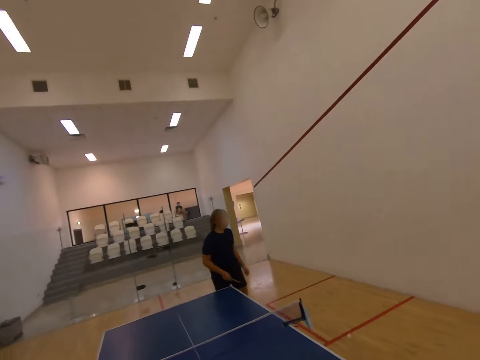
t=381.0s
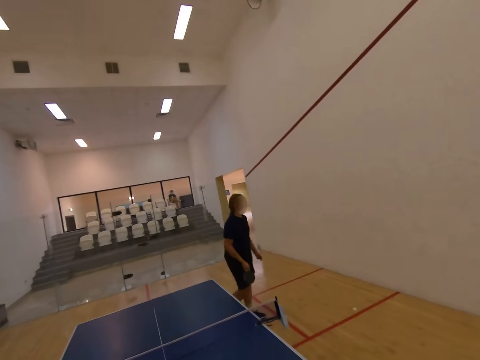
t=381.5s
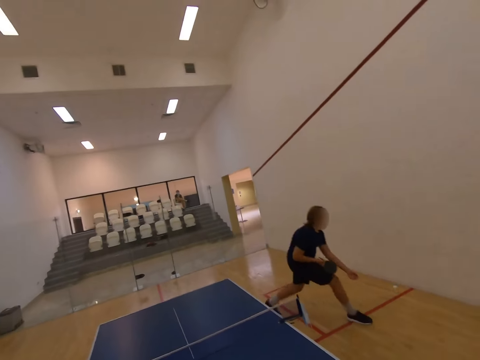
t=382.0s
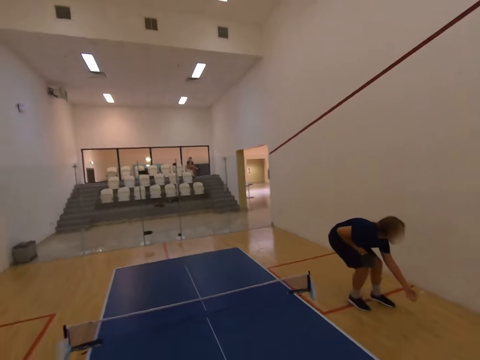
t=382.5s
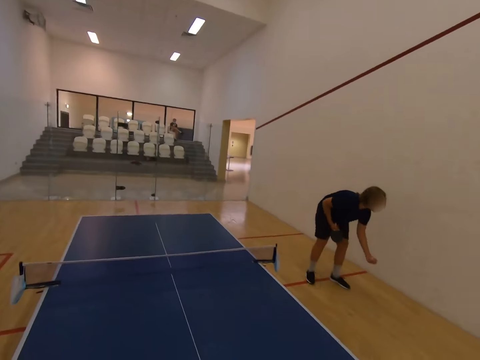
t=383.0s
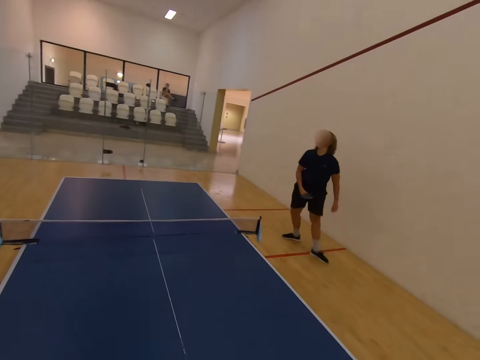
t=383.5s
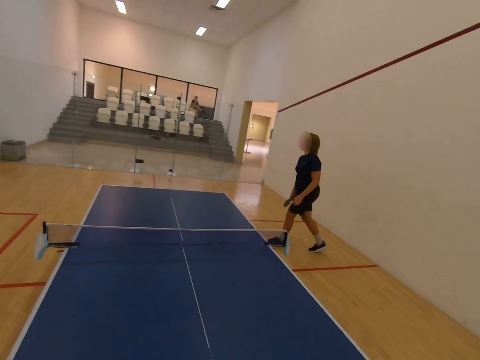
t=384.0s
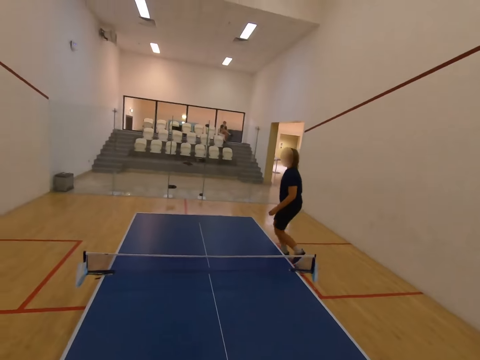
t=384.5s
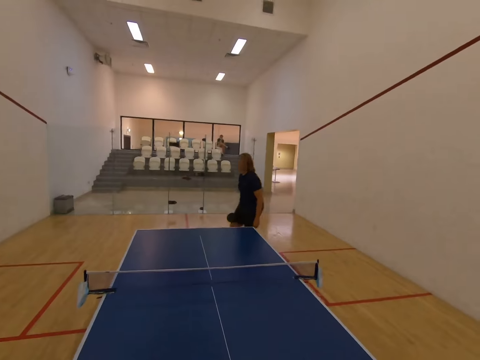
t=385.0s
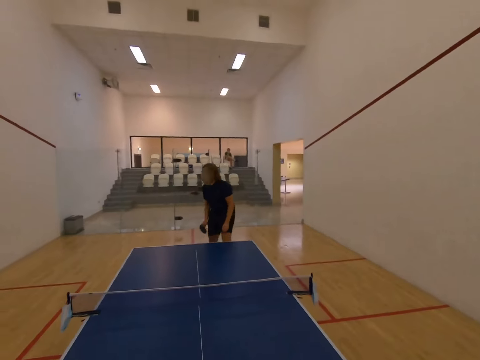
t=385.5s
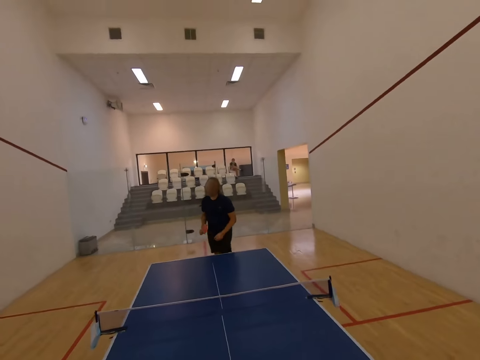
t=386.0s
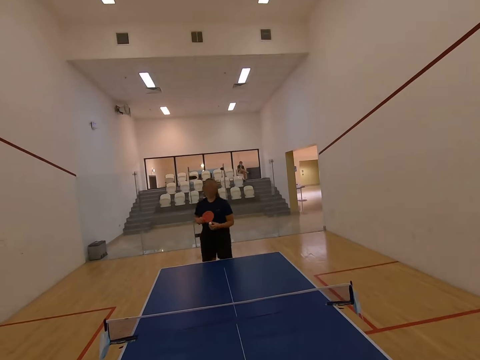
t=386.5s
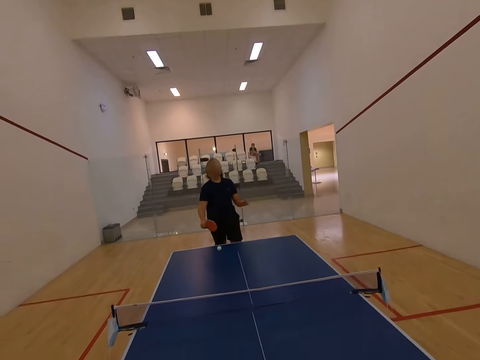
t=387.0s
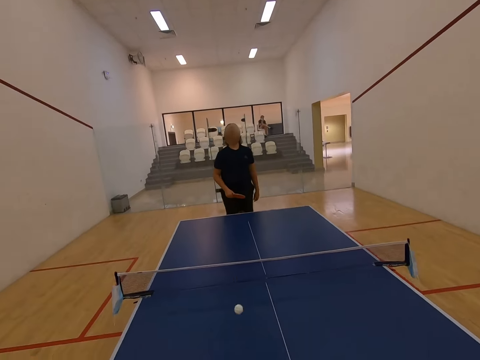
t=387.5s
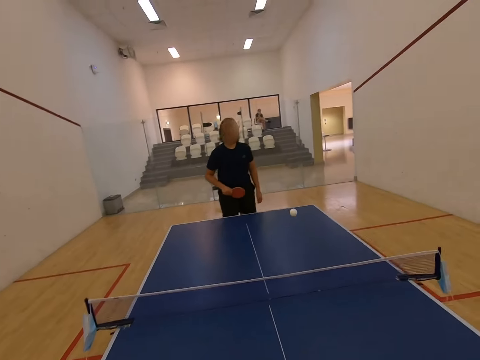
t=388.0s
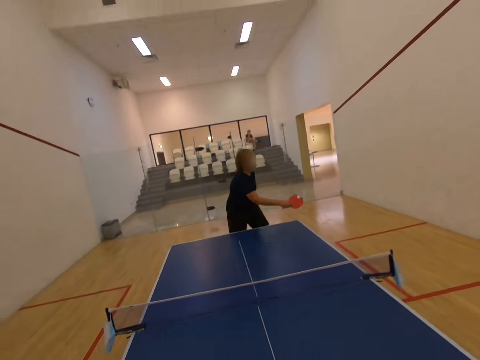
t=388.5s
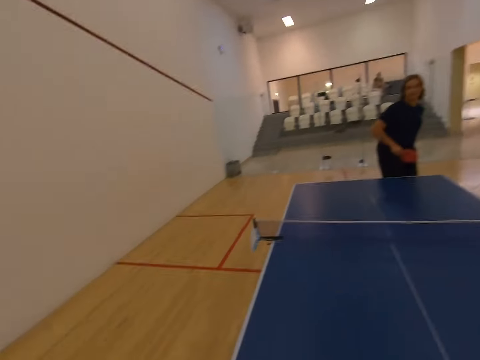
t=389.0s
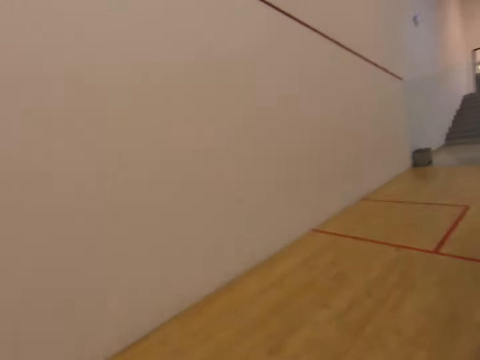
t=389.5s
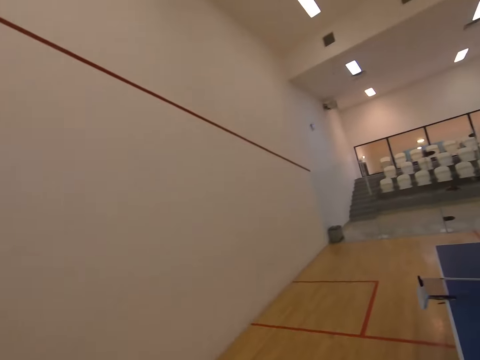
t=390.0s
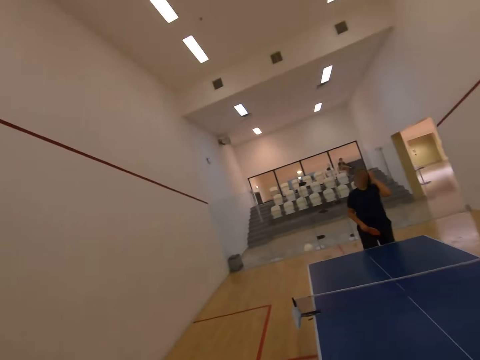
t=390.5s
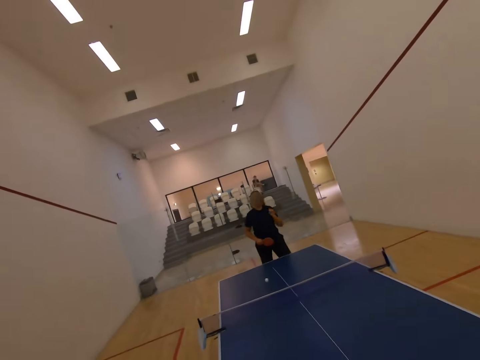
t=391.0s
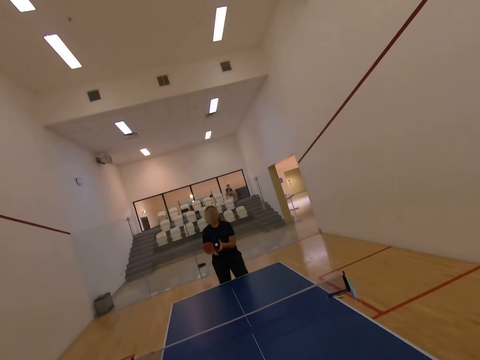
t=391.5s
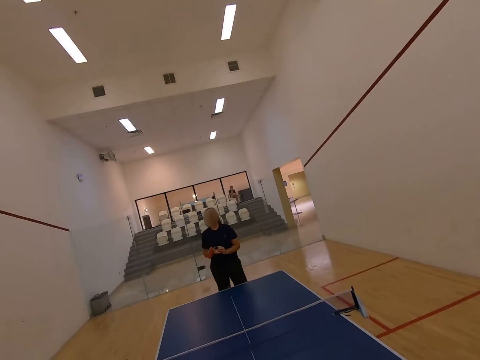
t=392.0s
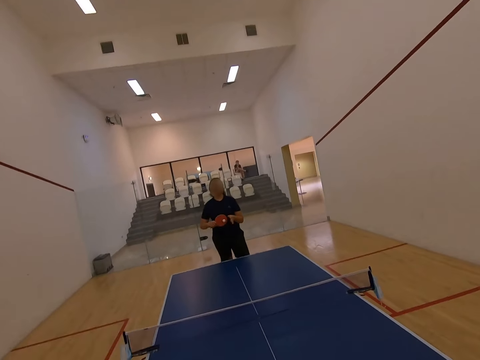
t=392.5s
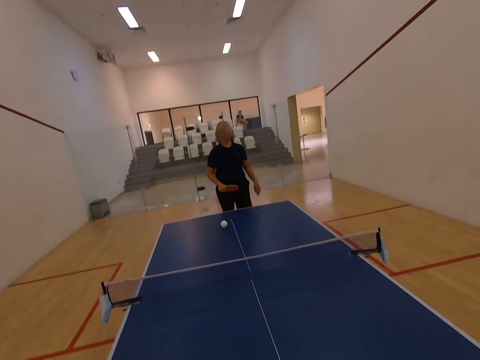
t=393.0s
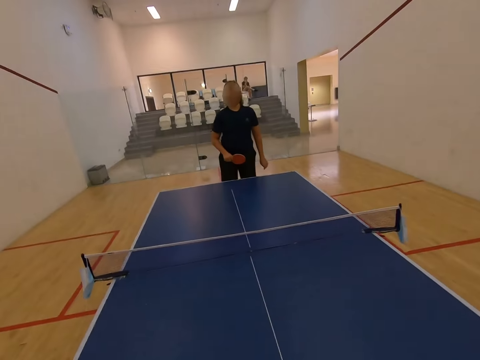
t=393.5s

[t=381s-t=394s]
The camera wearer moves towards the tennis ball. They pick up the tennis ball from the floor. They dance. They play table tennis with a man.

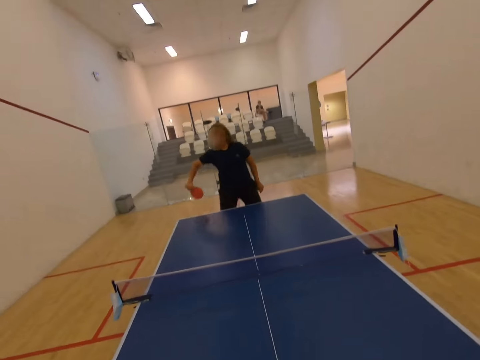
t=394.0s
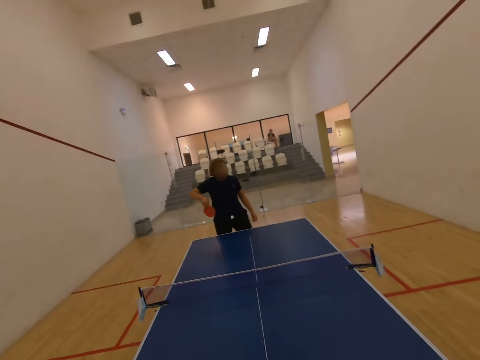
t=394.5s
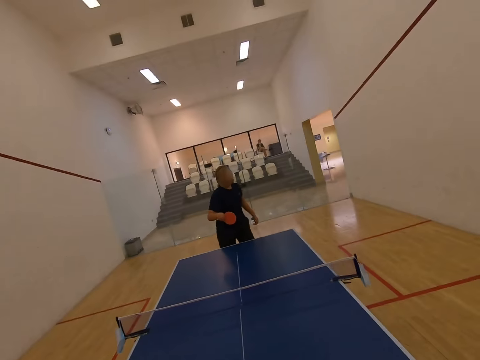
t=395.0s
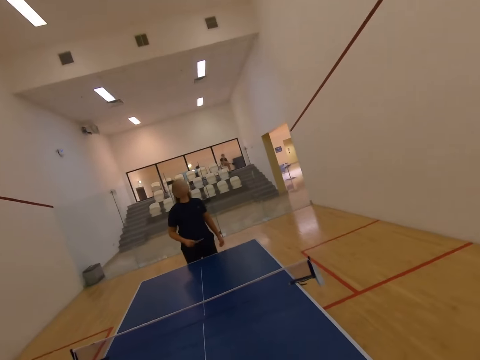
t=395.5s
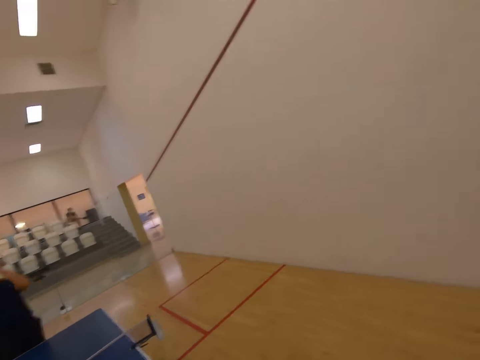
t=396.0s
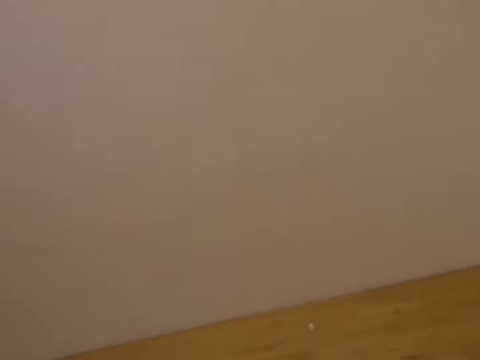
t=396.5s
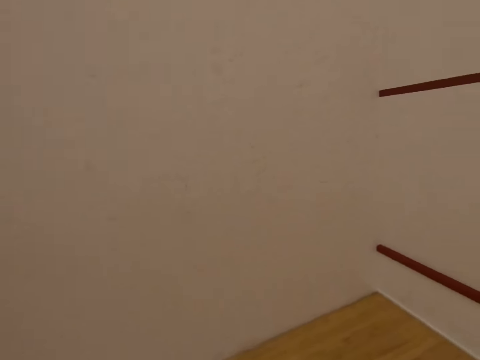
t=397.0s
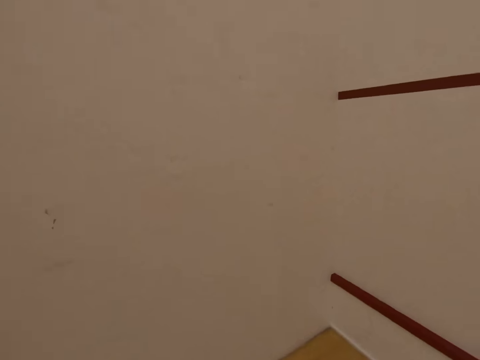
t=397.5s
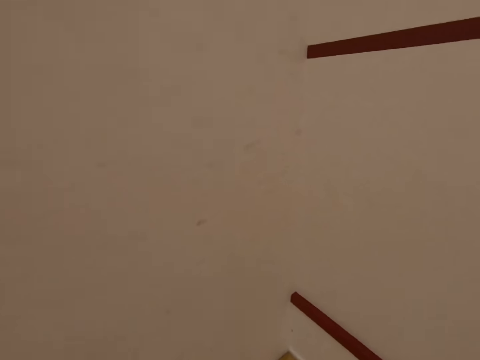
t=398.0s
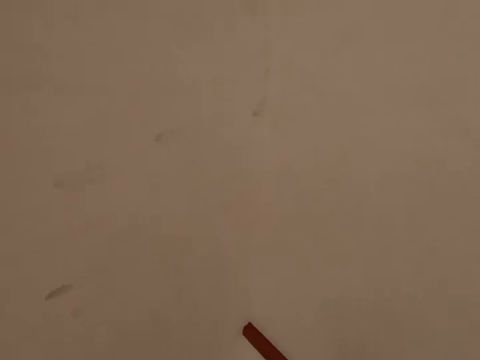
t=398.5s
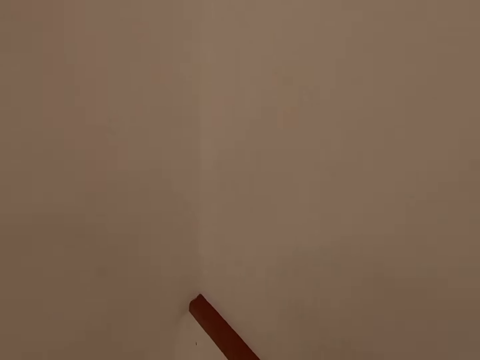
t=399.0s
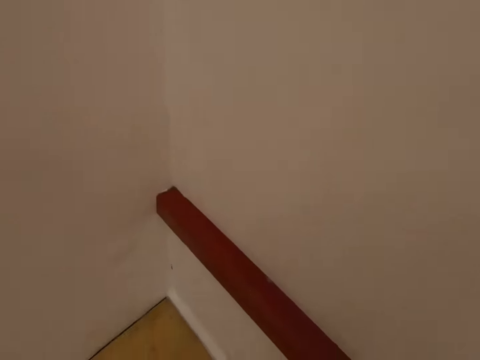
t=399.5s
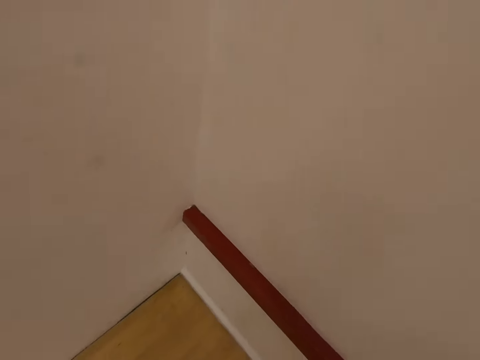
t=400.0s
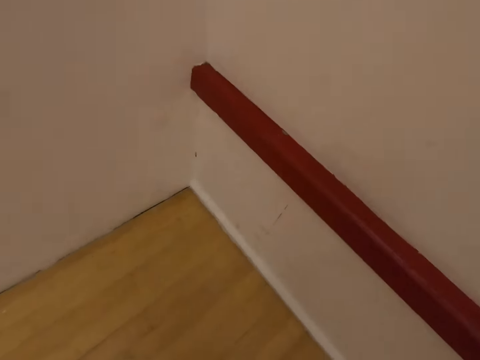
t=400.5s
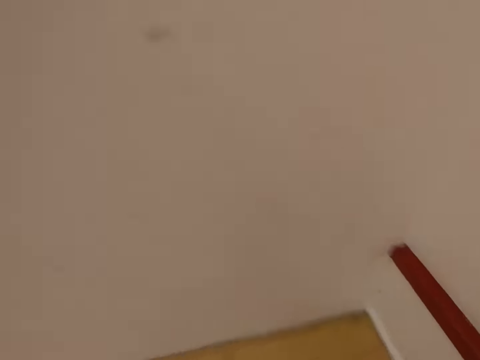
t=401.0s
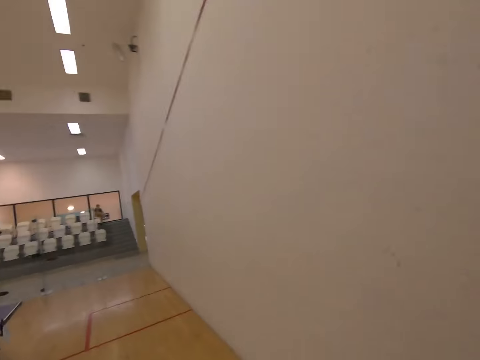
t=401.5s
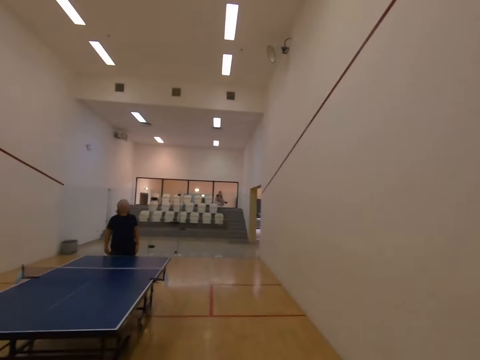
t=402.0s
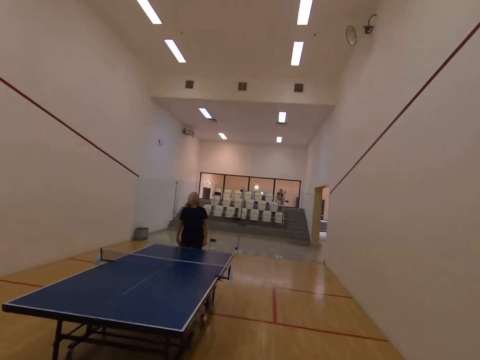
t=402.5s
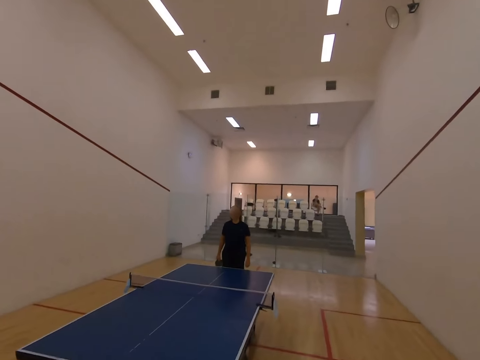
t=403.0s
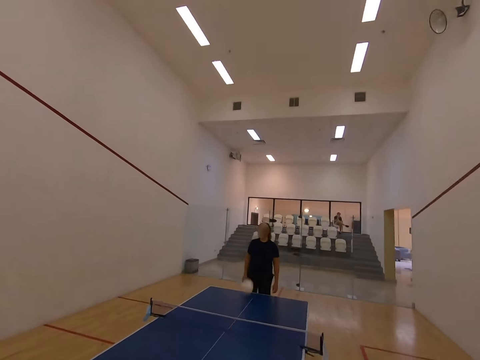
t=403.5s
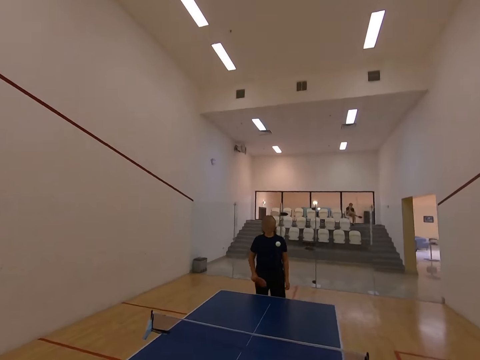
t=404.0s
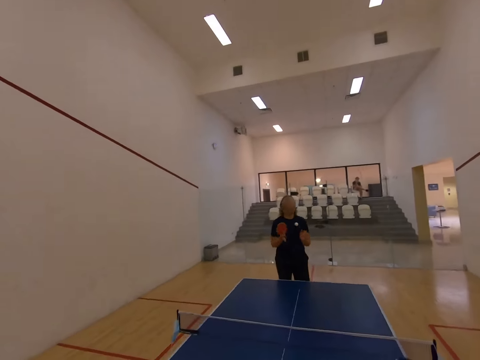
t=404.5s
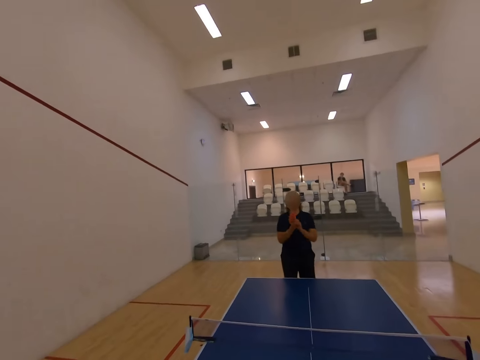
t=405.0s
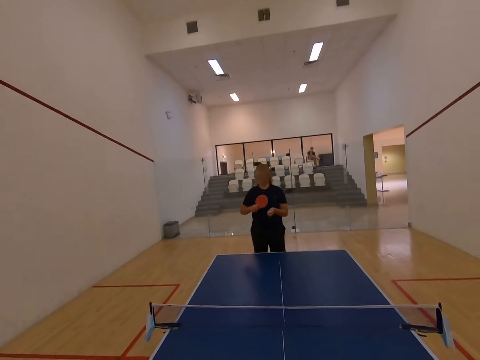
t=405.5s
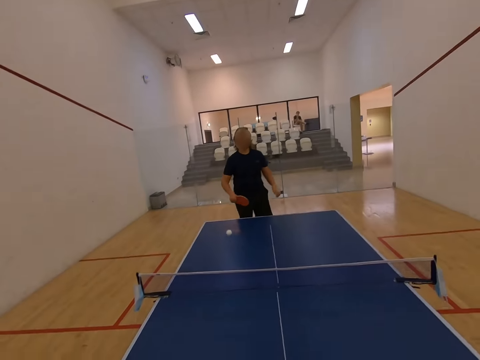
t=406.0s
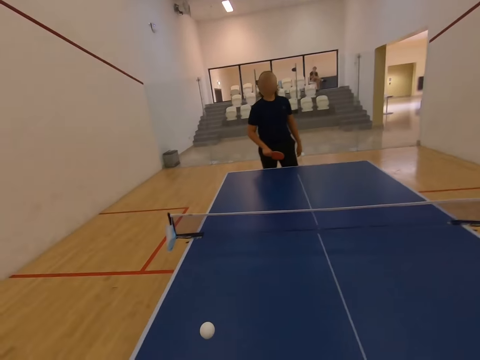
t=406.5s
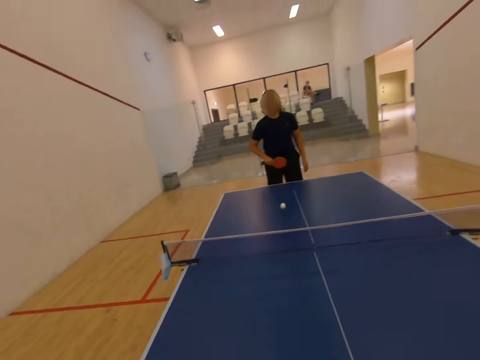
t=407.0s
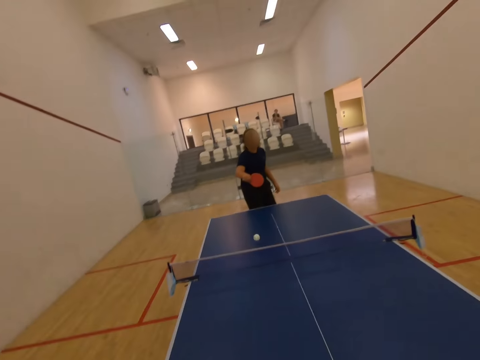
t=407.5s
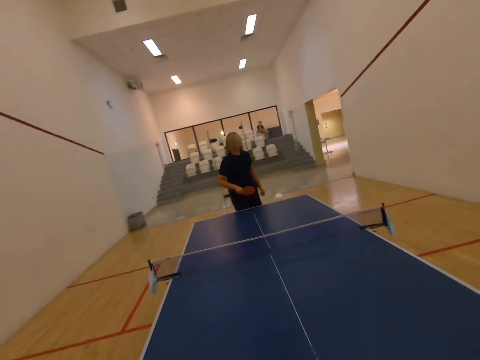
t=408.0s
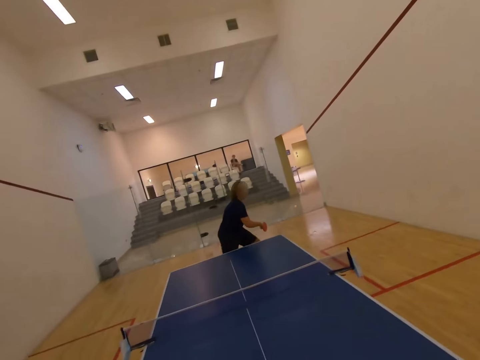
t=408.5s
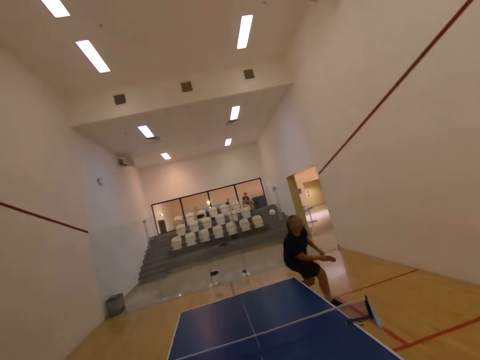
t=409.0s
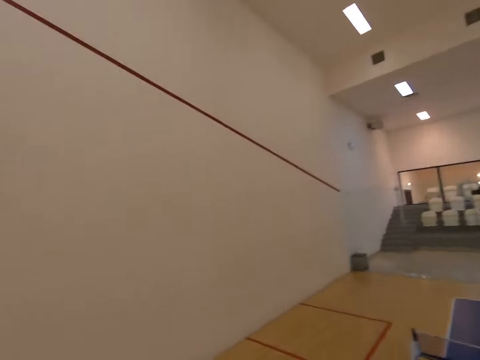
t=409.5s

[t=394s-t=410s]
The camera wearer looks at the tennis. They play table tennis with a man.
